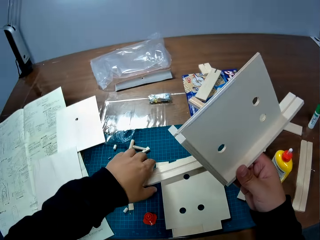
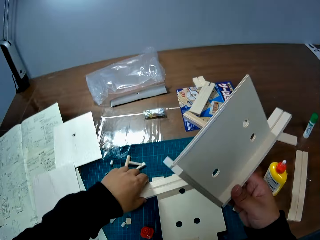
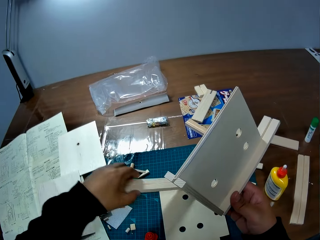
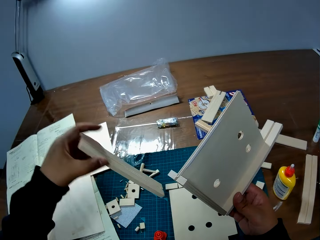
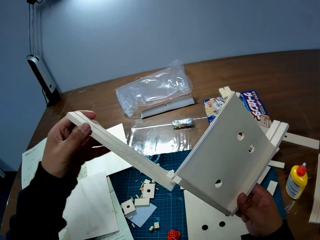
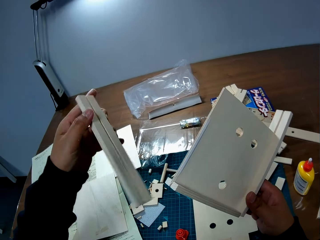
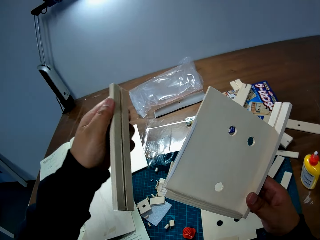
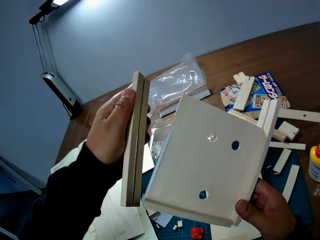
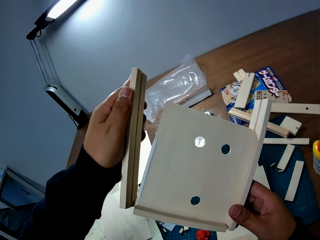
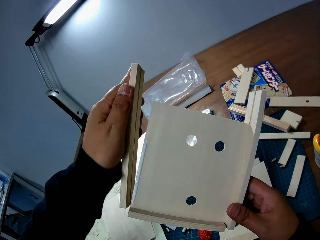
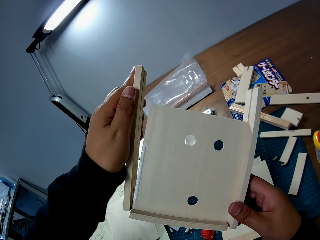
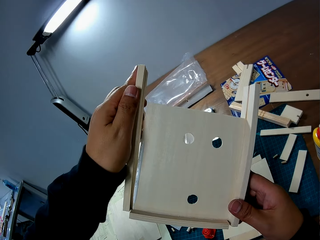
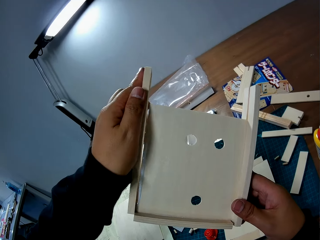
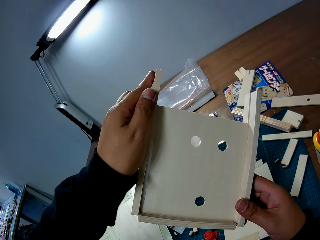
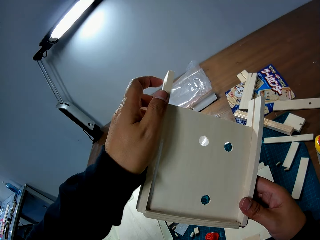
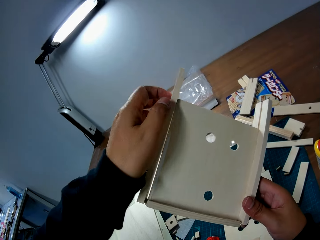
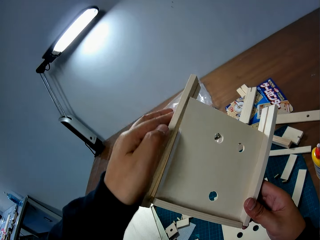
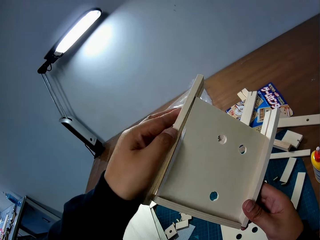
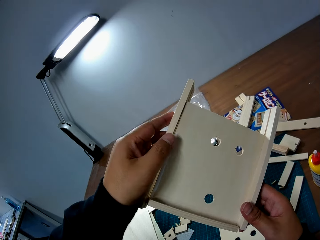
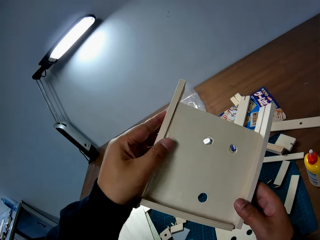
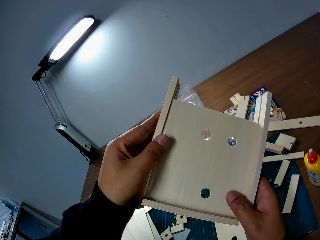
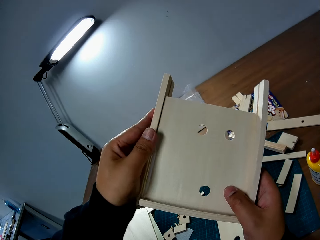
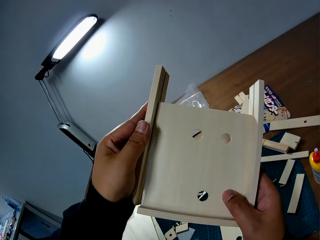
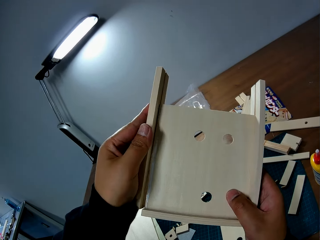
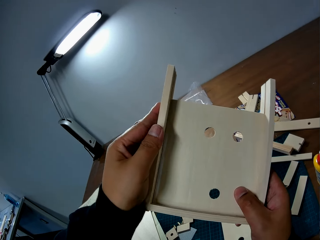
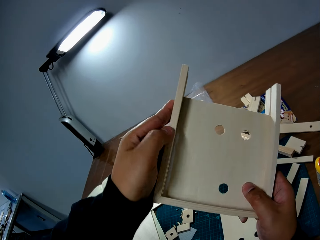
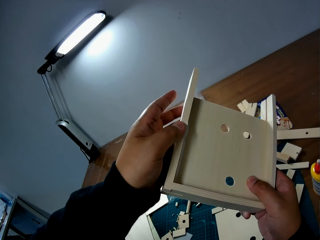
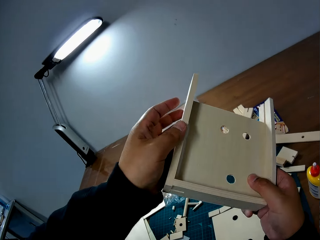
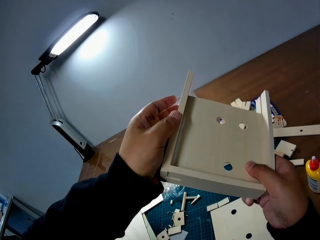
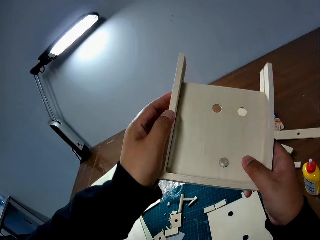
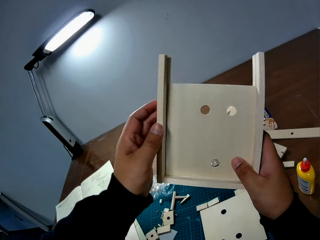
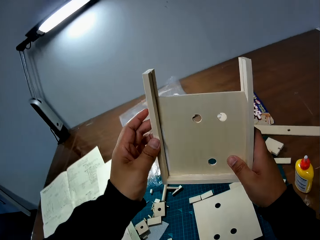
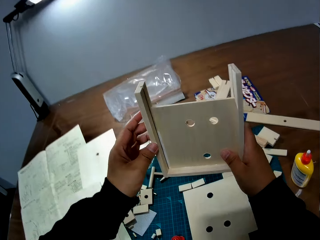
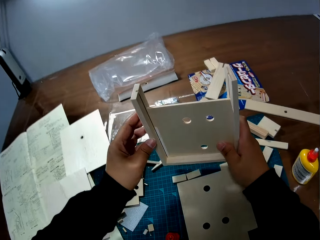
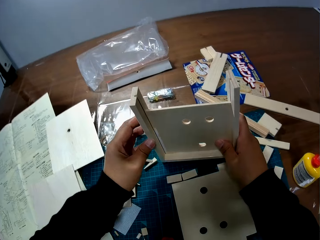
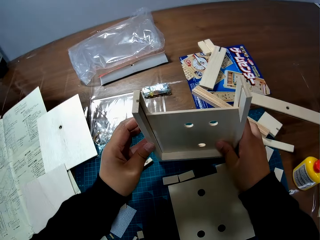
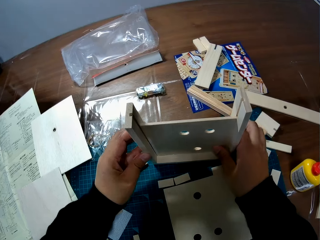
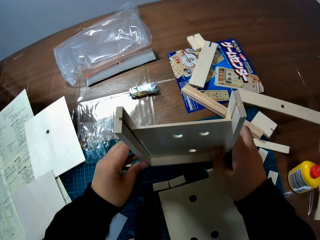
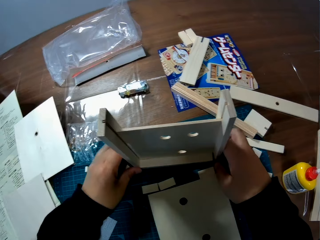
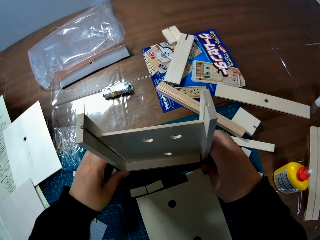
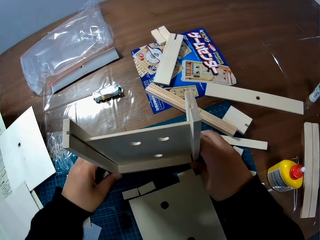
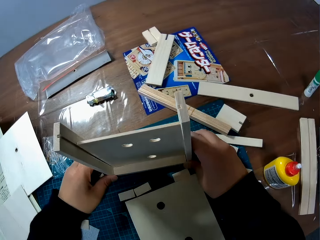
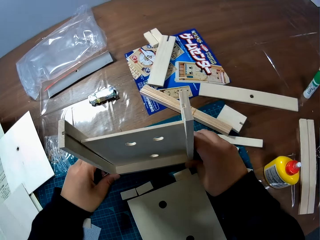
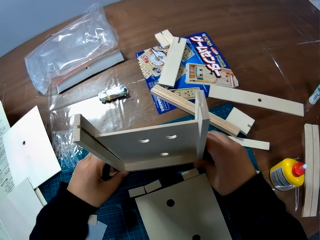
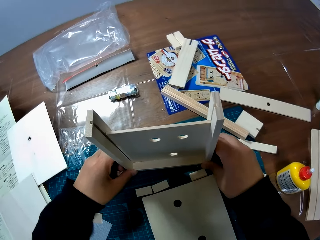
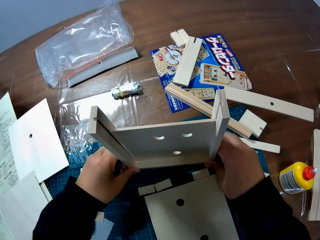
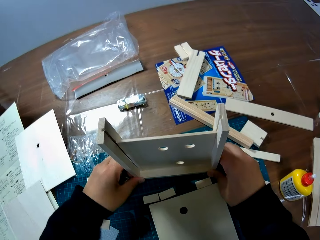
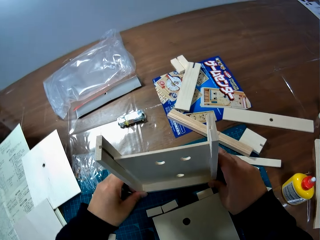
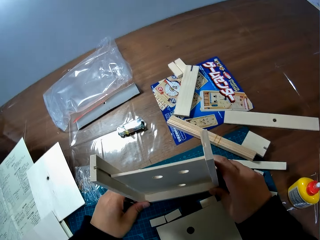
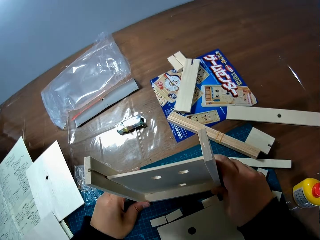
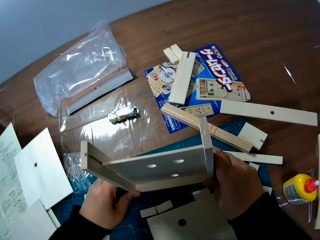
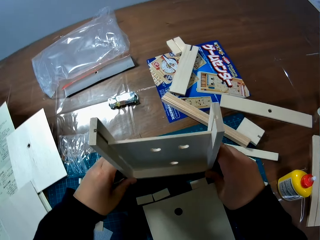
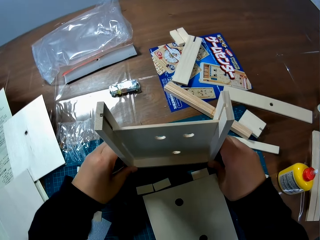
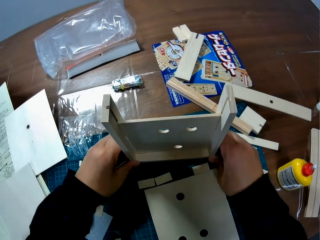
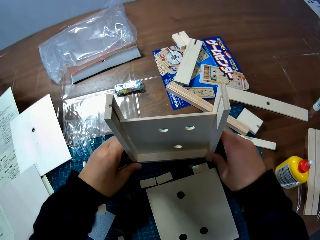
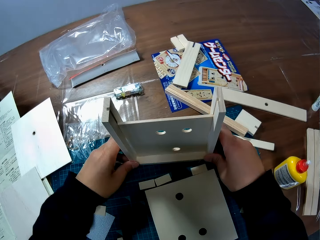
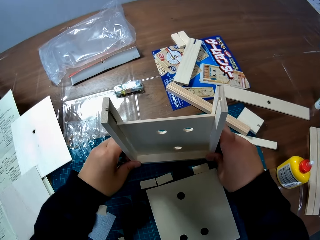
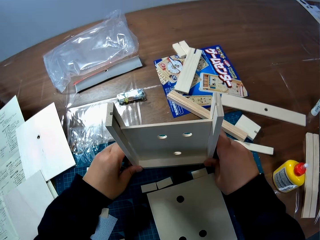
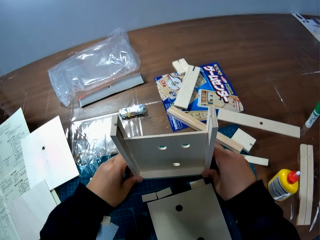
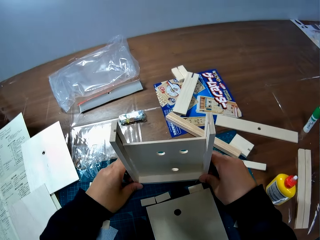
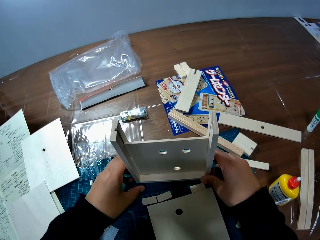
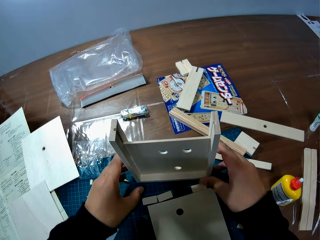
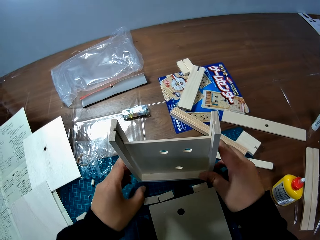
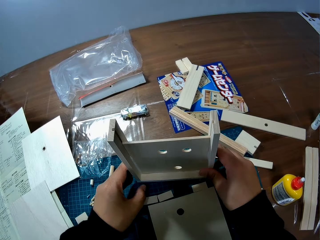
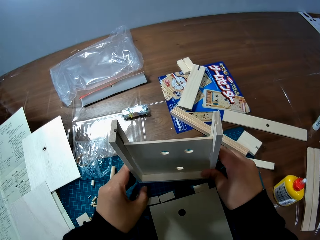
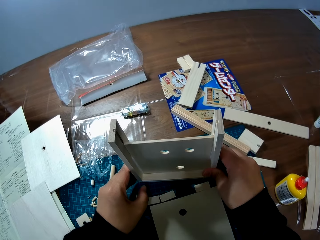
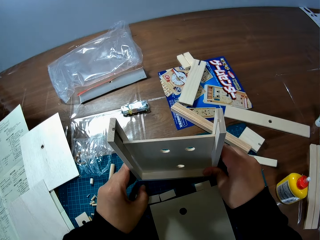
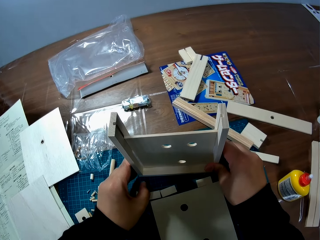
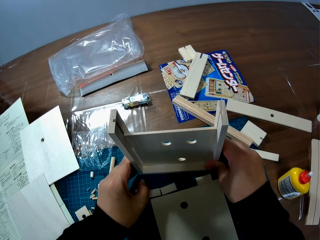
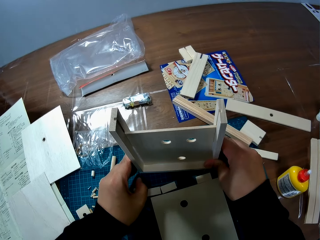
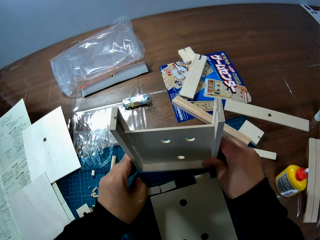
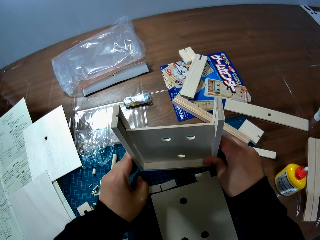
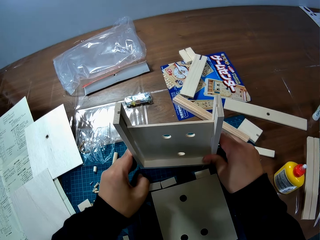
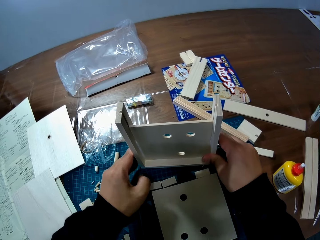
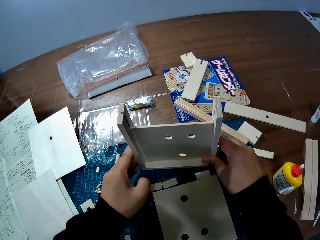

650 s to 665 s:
The camera wearer picks up a piece of wood from the table with his left hand. He attaches the piece of wood to the woodwork. He stands the woodwork on the table. He holds the woodwork on the table with both his hands.

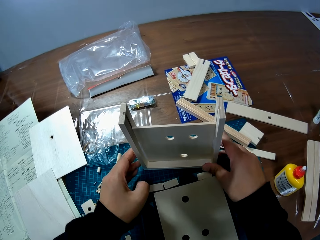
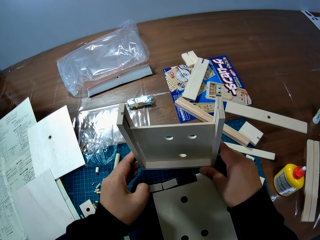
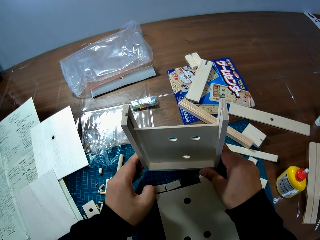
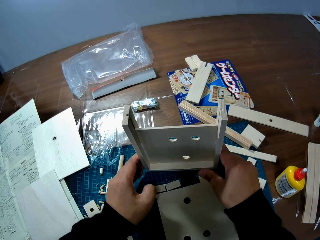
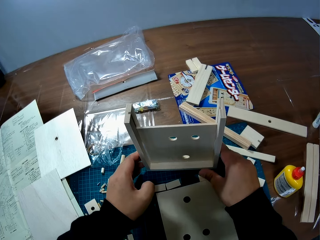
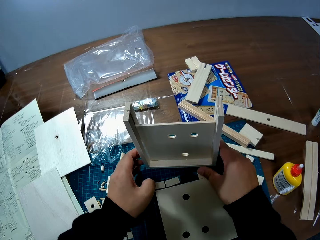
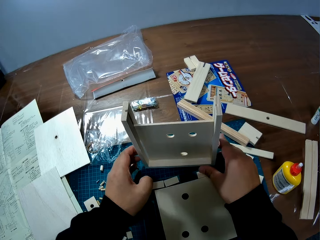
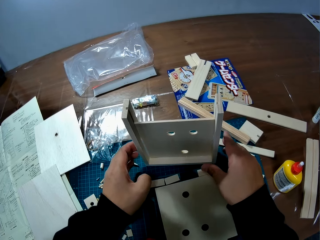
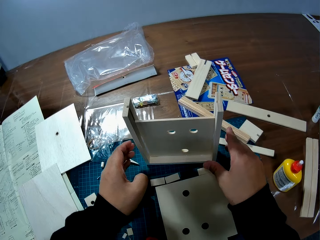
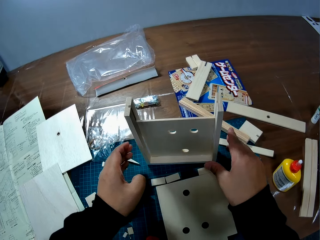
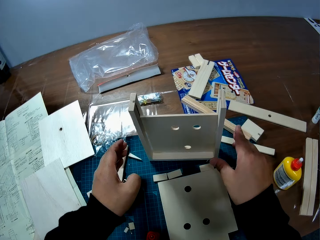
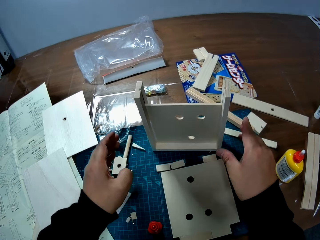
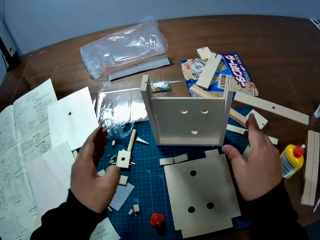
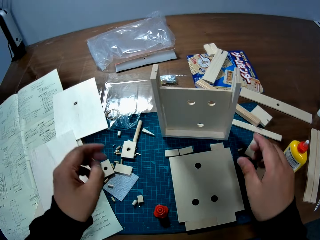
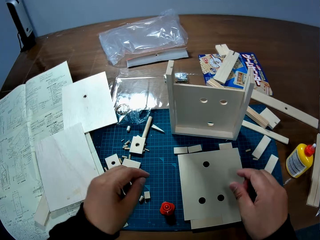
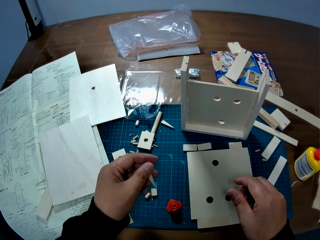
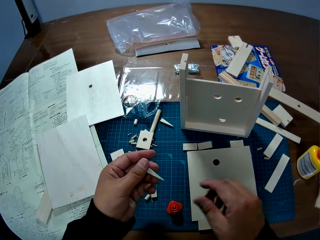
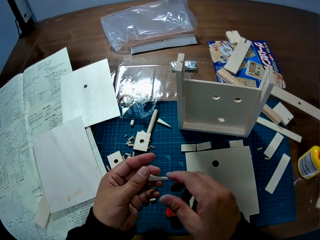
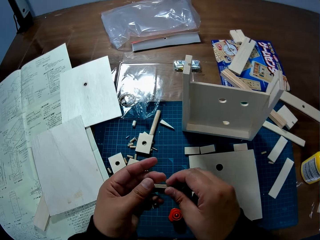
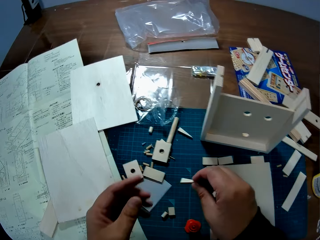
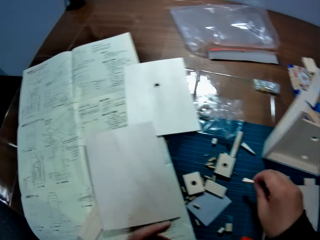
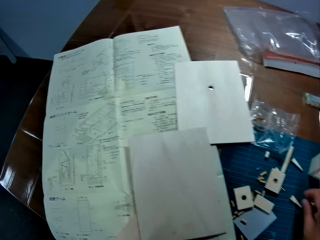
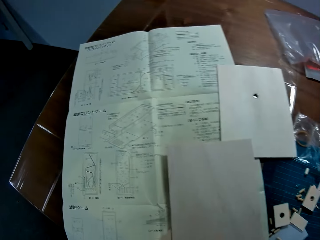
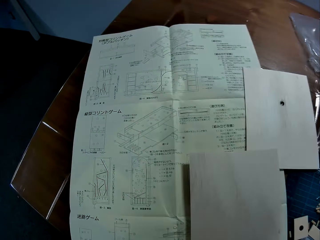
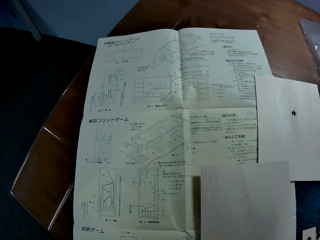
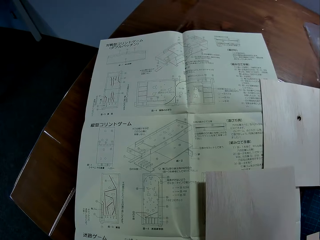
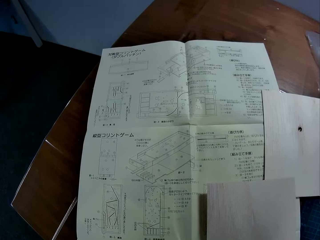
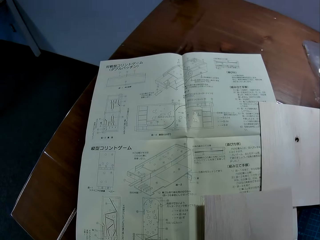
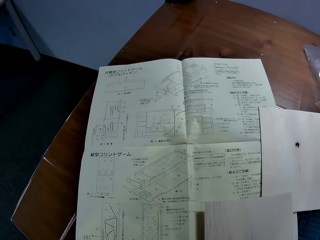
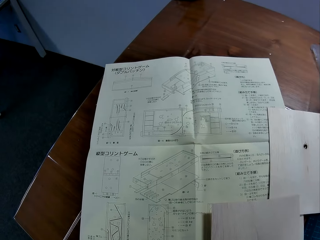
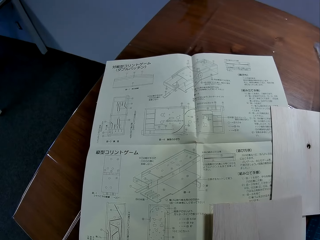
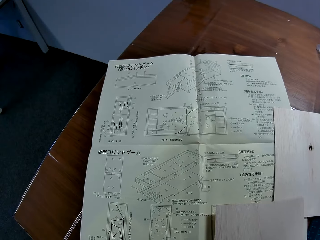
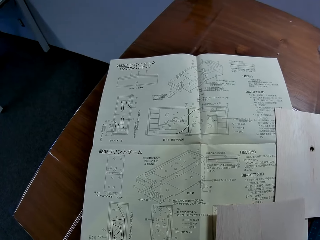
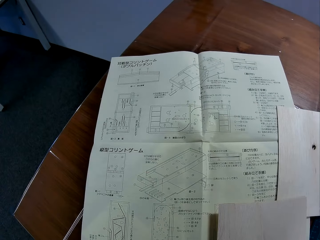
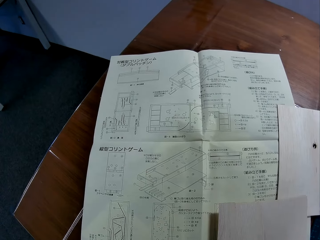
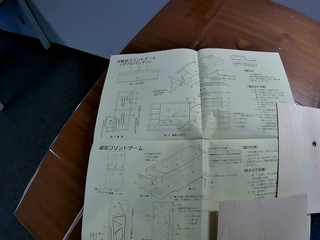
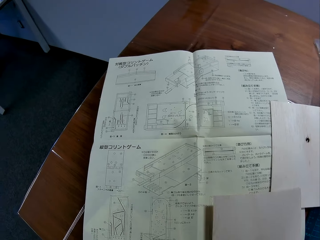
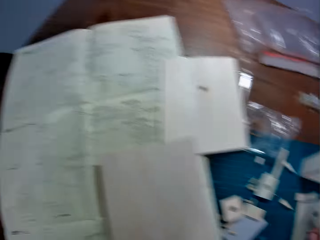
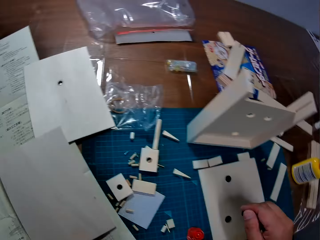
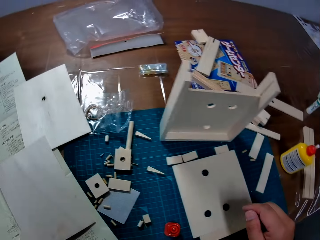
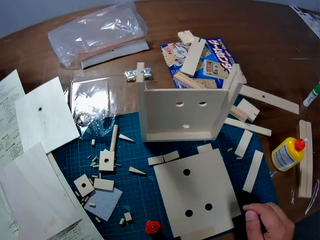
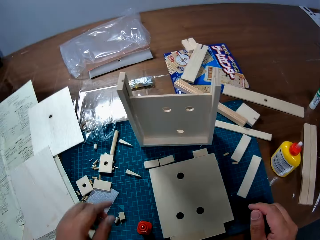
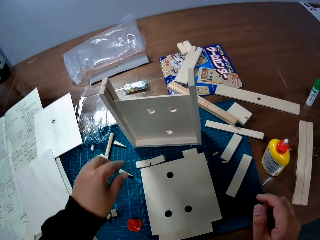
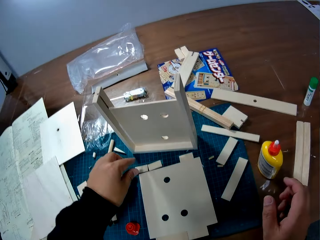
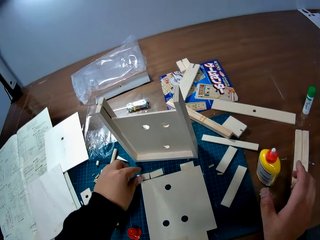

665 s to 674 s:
The camera wearer picks up a piece of wood from the table with his left hand. He passes the piece of wood from his left hand to his right hand. He drops the piece of wood on the table. He stares at the blueprint on the table.
